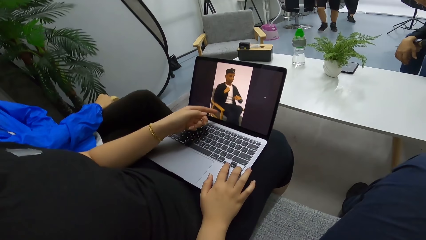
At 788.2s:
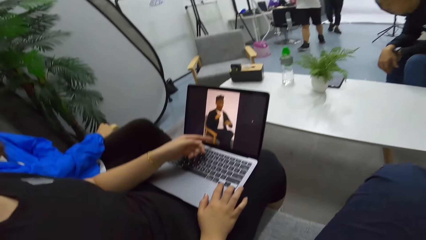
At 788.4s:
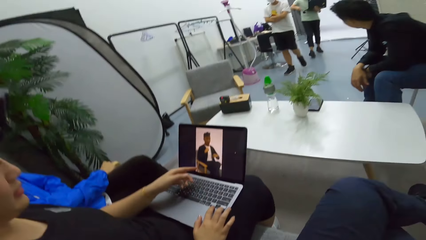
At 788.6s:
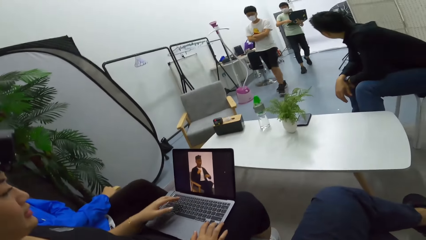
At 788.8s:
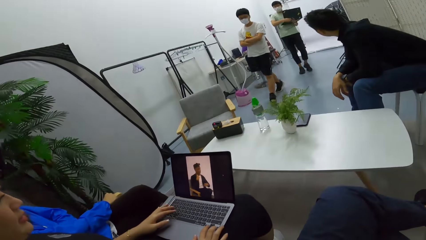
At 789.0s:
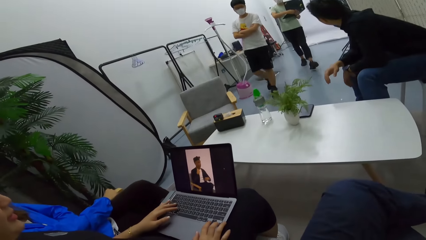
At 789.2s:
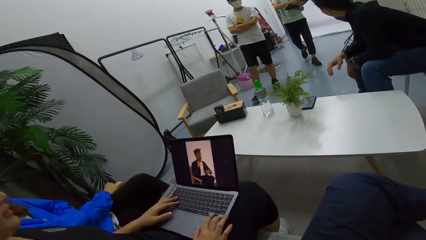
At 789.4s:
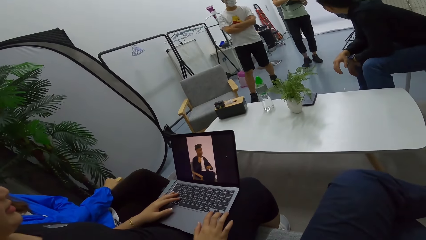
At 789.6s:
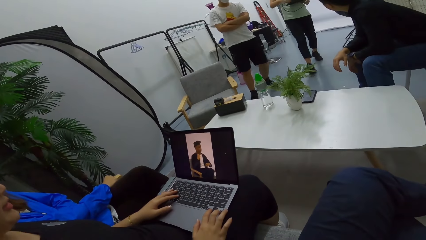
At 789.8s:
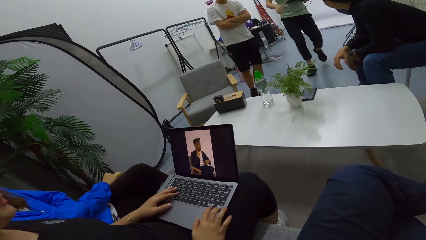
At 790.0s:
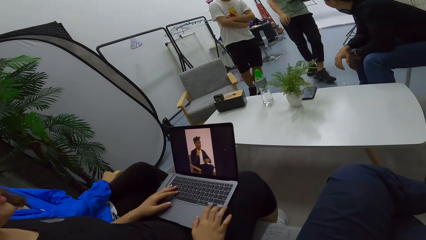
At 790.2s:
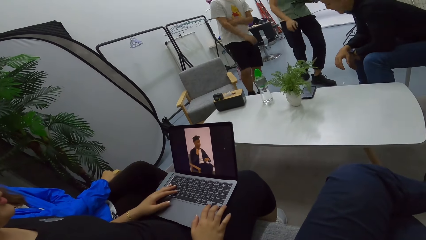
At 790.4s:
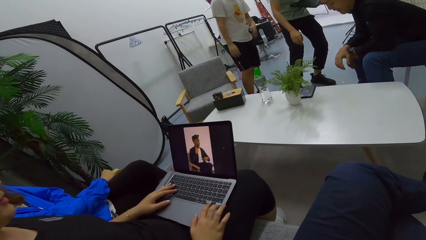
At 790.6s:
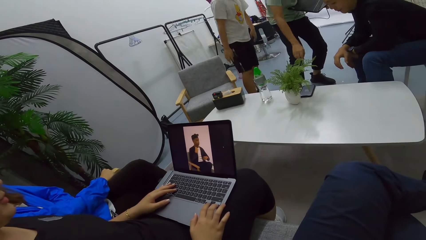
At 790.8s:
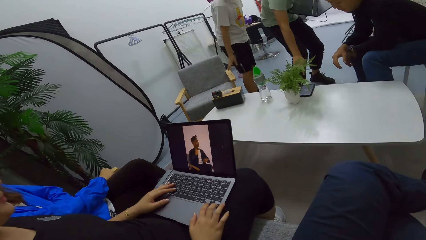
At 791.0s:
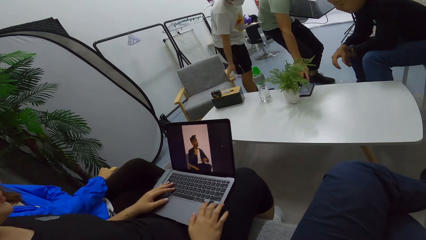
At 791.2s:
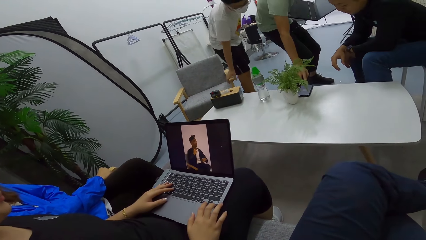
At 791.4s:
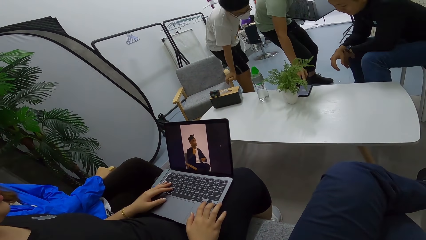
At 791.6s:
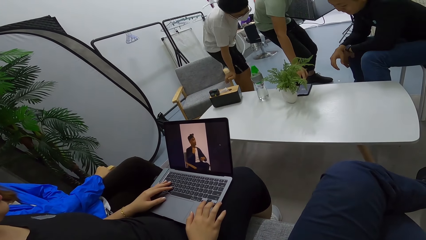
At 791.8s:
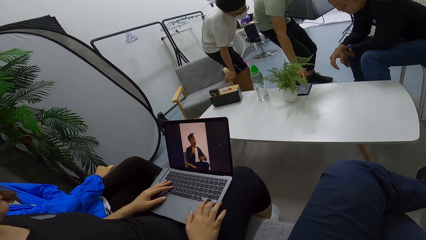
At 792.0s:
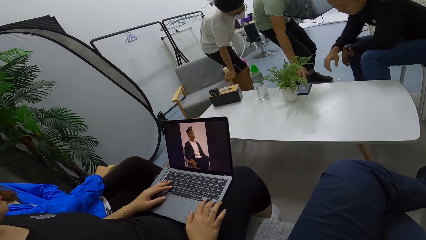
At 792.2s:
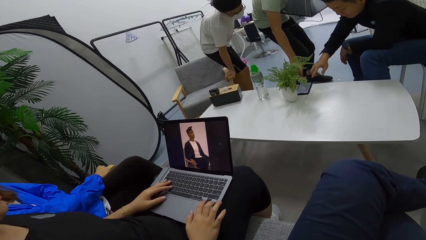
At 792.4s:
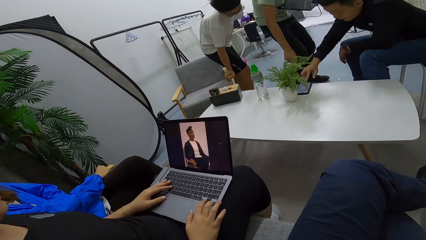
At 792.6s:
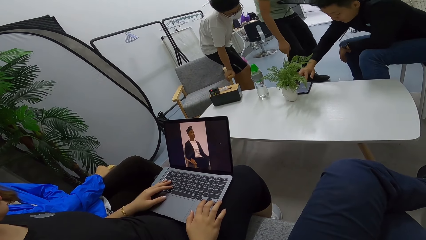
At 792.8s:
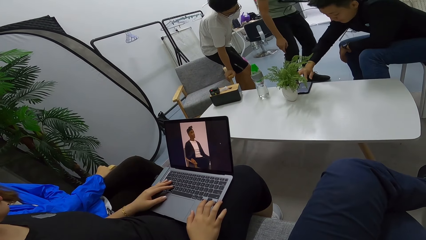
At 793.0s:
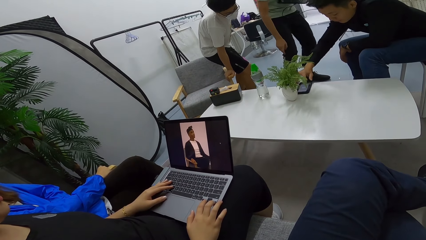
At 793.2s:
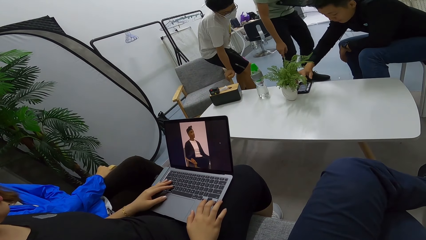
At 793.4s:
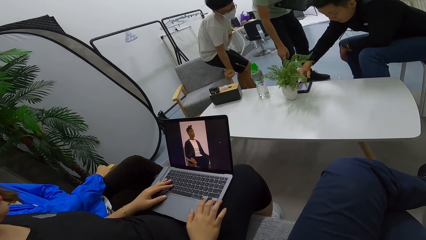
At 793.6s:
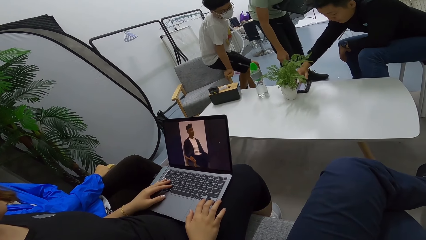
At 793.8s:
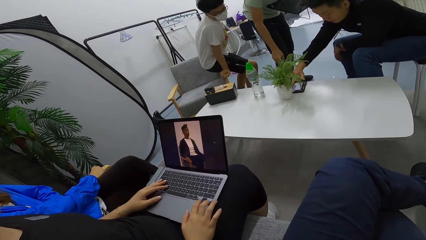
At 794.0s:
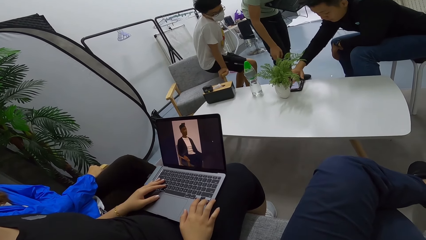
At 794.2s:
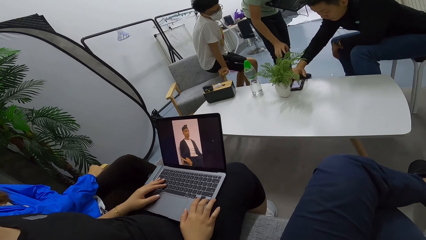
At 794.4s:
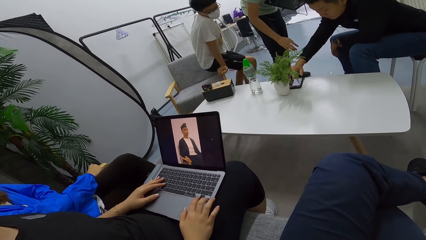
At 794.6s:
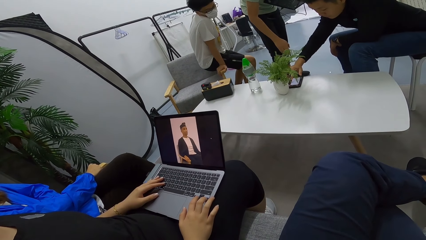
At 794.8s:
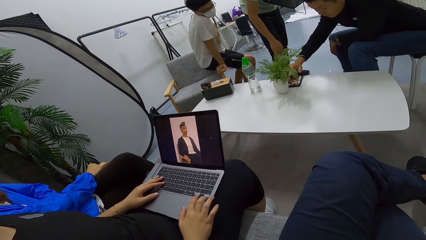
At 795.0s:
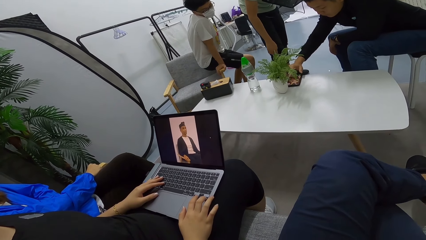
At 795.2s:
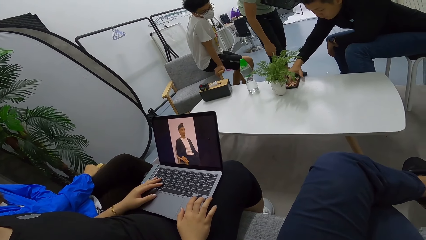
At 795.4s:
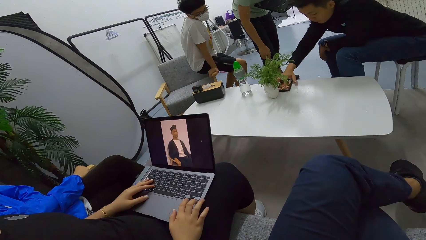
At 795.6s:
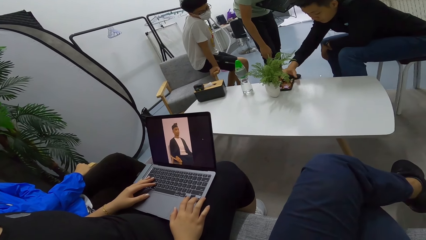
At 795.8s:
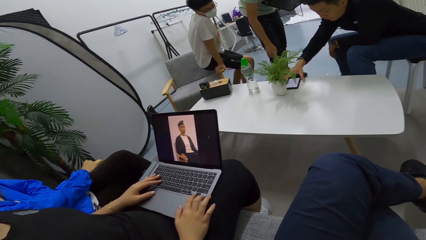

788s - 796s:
A person touches the mobile phone.

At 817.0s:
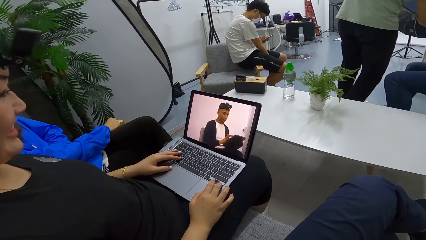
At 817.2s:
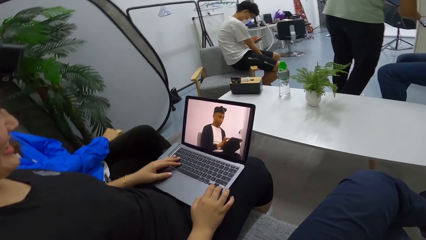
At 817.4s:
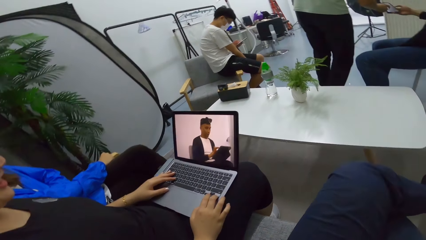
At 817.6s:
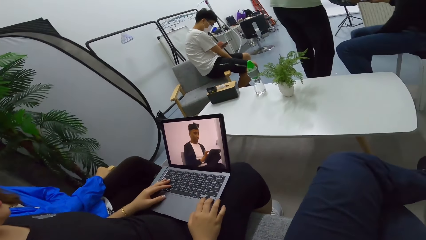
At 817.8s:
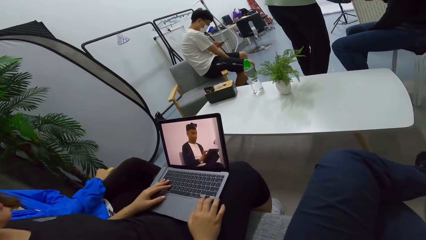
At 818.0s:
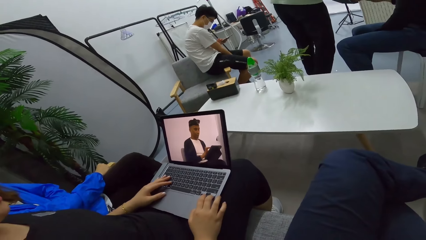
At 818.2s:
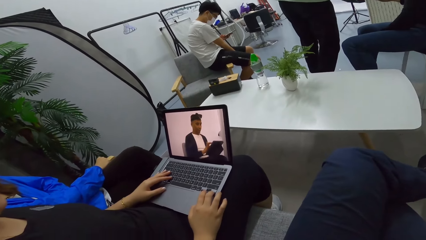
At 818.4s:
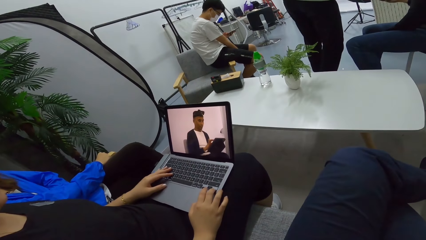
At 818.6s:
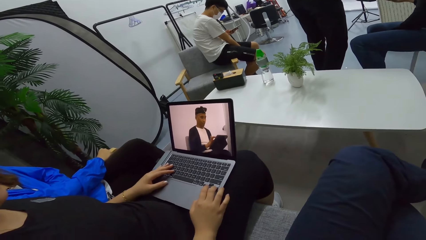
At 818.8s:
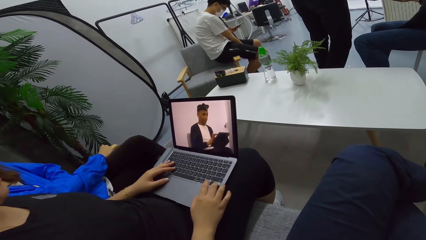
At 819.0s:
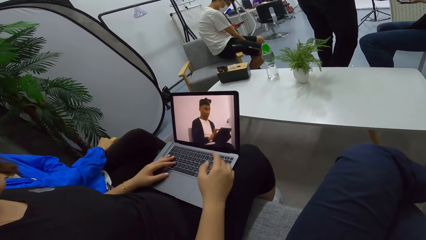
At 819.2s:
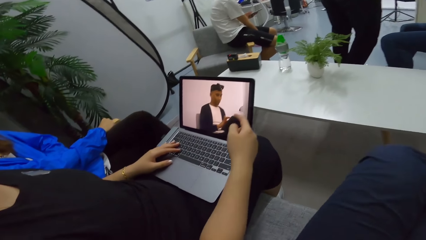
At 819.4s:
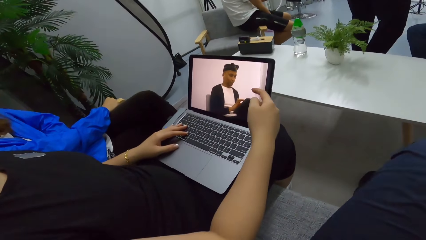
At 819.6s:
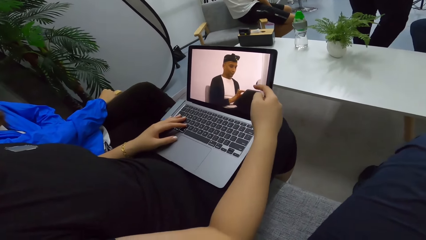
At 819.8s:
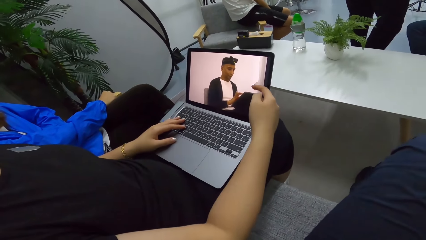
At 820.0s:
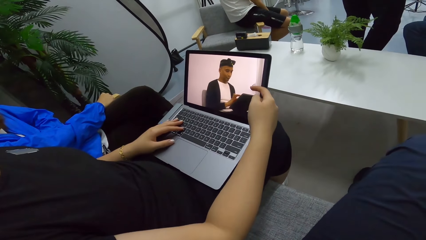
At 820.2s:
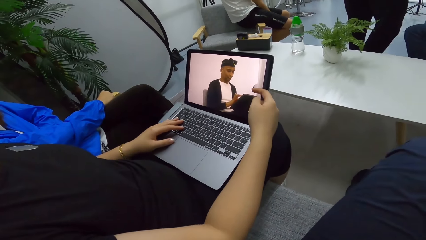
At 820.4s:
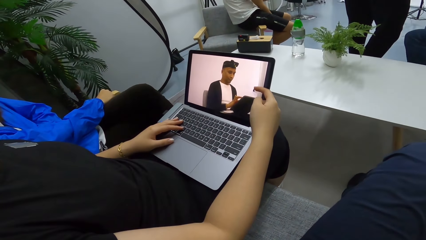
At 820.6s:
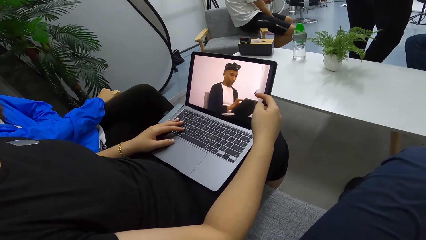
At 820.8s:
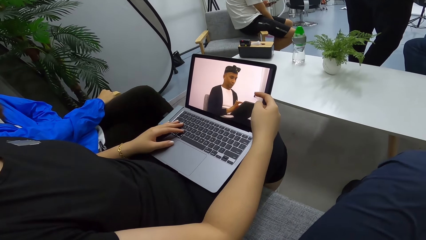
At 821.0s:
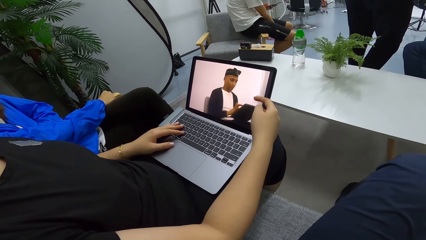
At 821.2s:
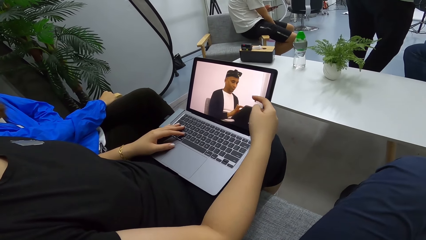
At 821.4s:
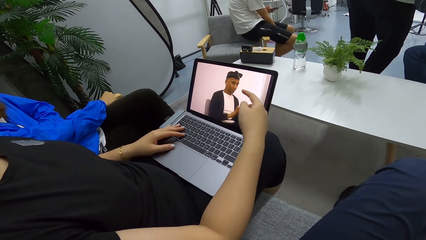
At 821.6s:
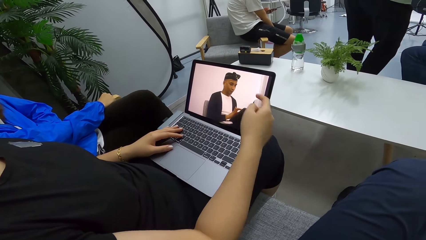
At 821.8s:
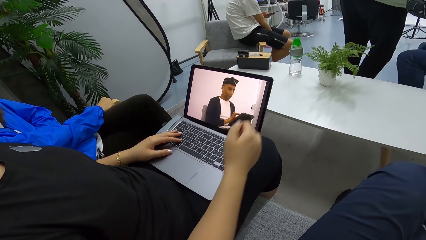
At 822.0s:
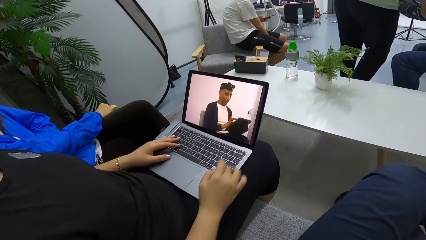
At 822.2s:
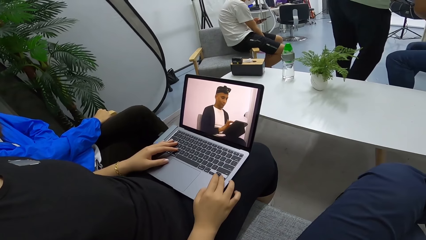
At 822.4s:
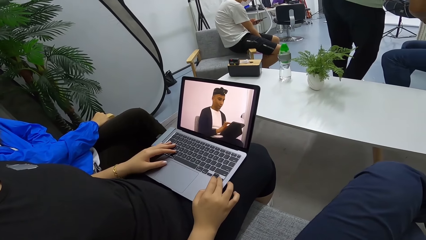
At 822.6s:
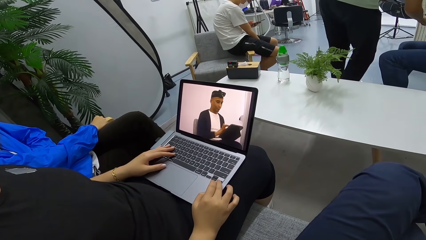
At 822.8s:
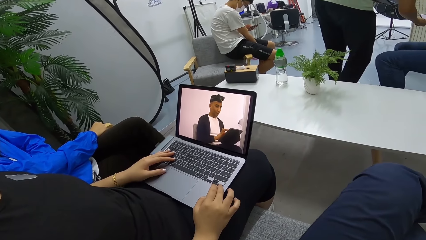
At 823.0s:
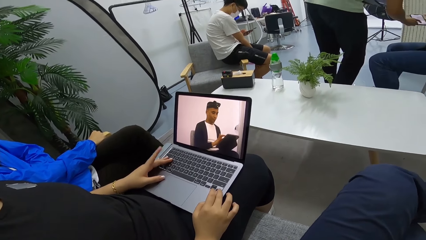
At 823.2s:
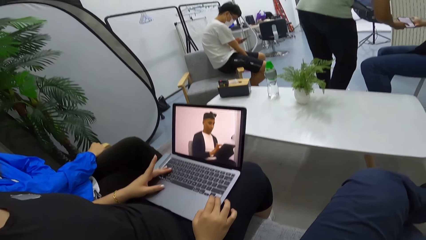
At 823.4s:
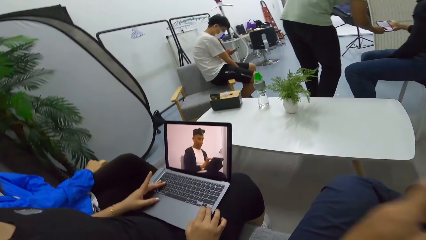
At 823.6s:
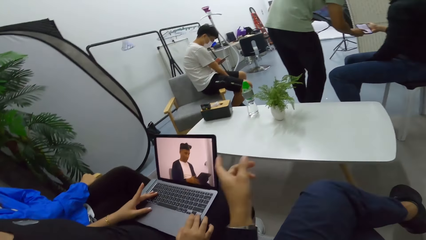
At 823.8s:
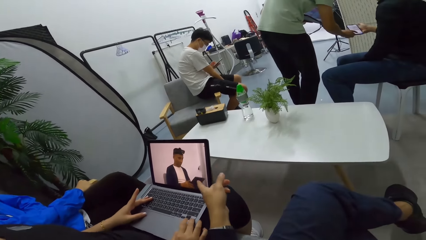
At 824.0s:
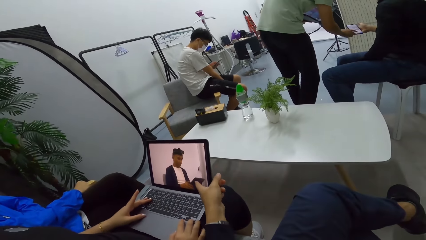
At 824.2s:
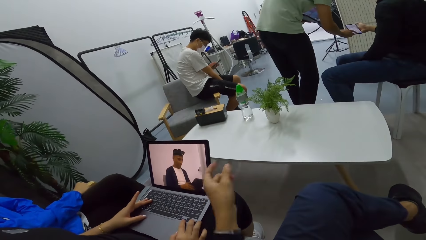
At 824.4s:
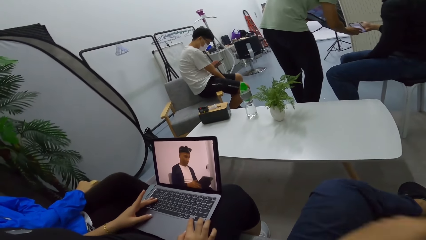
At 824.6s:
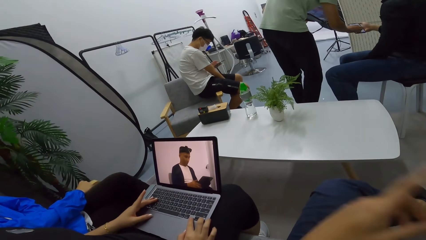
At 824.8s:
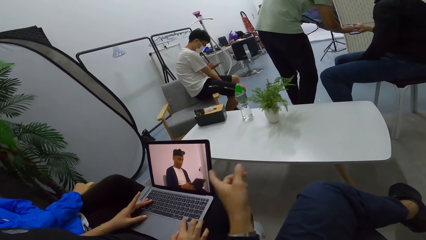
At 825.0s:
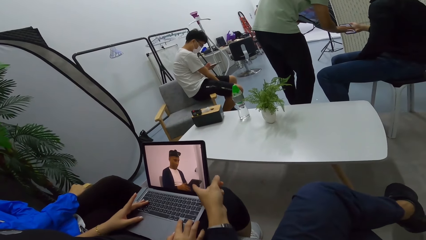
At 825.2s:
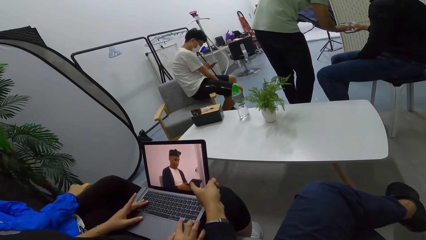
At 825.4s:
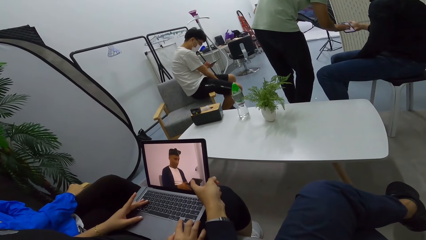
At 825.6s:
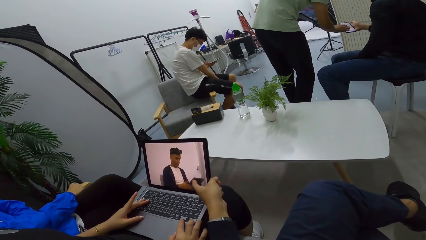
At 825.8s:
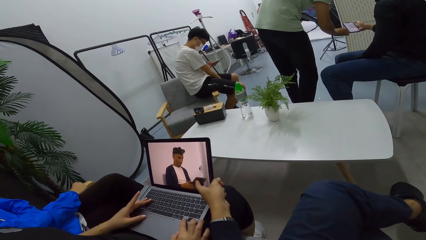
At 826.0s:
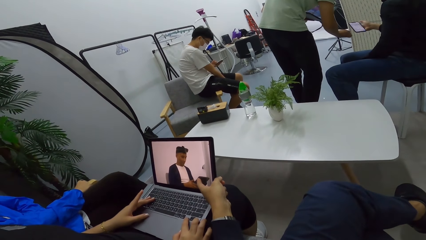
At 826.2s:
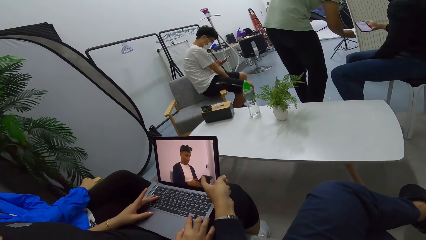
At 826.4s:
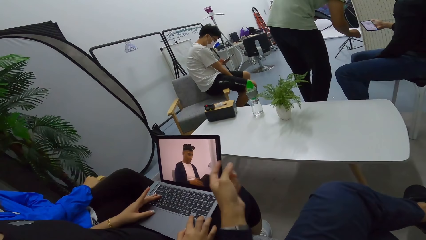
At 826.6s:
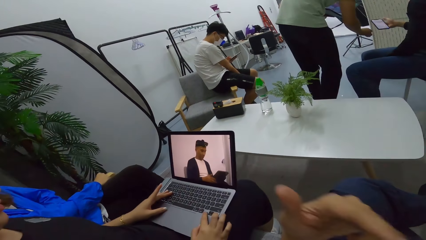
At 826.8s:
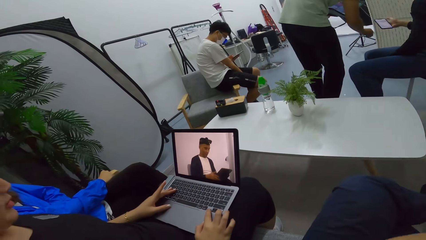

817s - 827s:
The camera wearer looks at the laptop. A person touches the laptop screen. The camera wearer touches the laptop screen.
